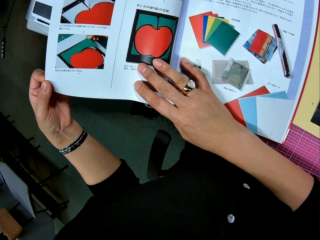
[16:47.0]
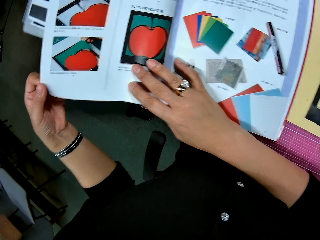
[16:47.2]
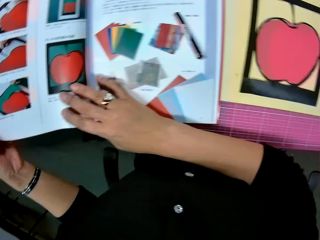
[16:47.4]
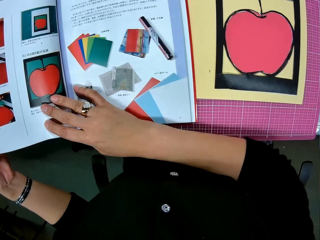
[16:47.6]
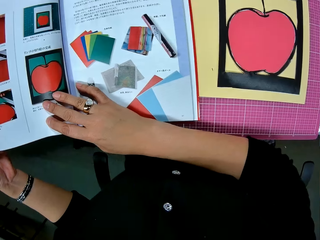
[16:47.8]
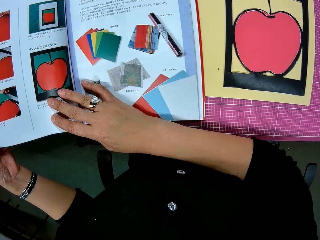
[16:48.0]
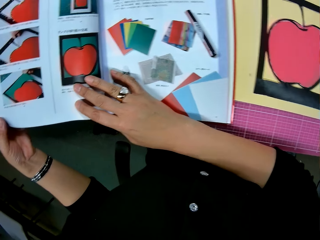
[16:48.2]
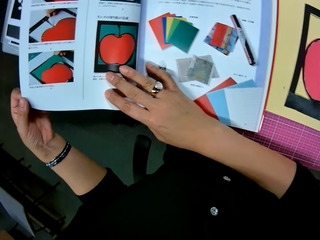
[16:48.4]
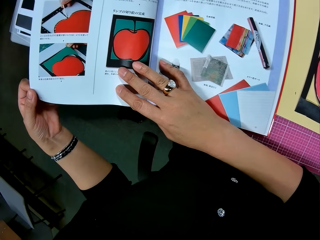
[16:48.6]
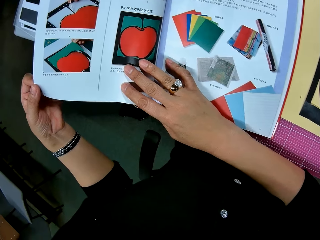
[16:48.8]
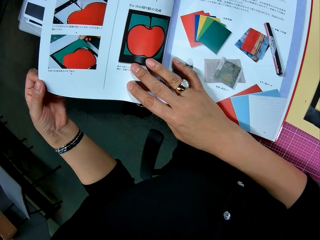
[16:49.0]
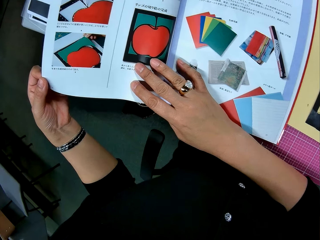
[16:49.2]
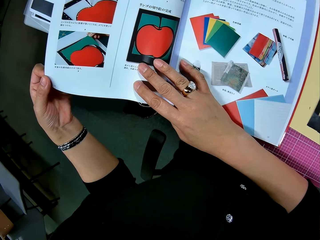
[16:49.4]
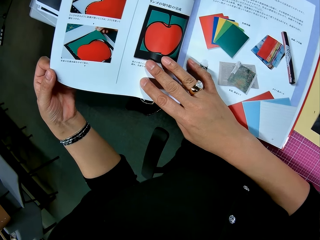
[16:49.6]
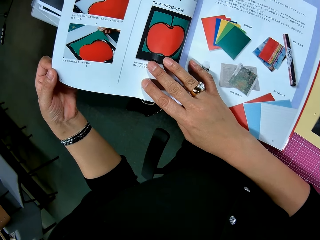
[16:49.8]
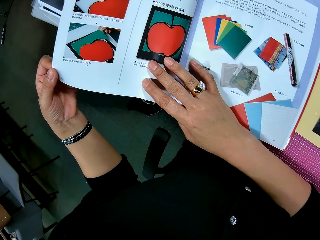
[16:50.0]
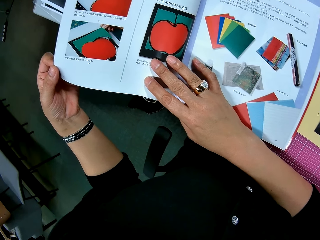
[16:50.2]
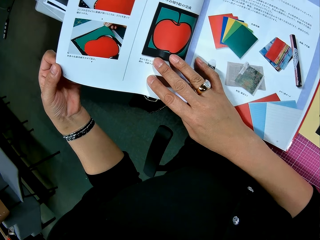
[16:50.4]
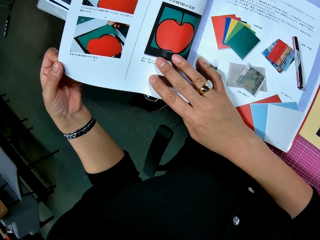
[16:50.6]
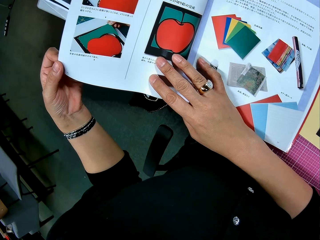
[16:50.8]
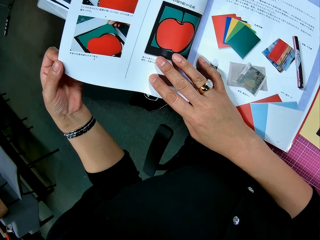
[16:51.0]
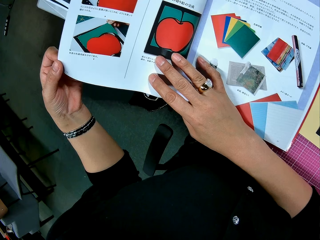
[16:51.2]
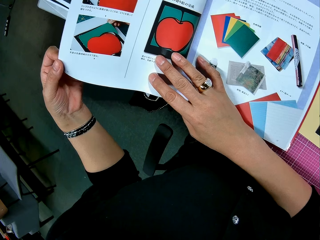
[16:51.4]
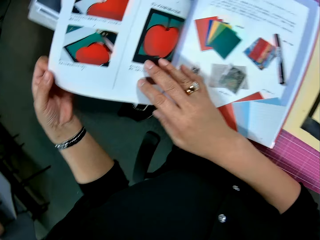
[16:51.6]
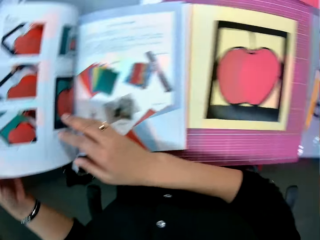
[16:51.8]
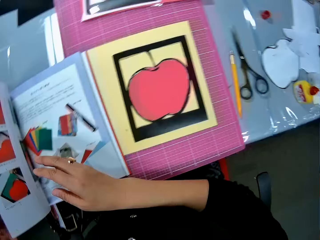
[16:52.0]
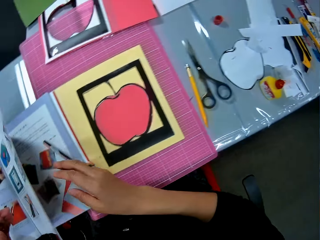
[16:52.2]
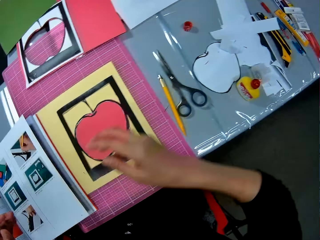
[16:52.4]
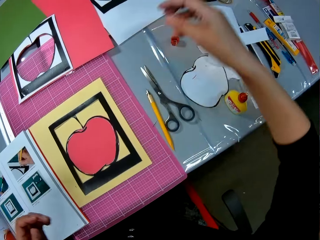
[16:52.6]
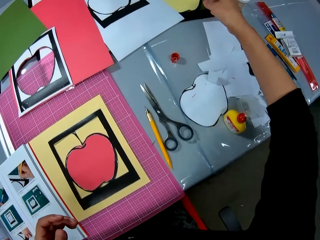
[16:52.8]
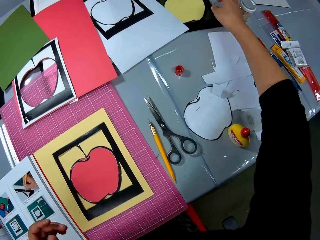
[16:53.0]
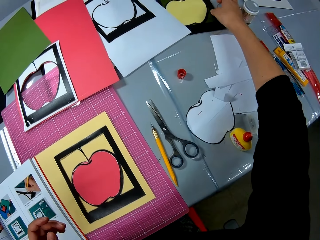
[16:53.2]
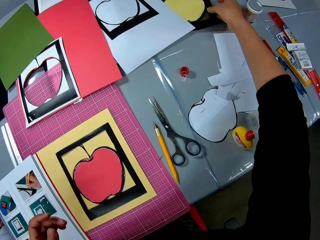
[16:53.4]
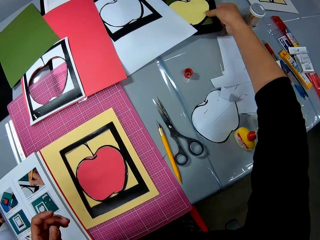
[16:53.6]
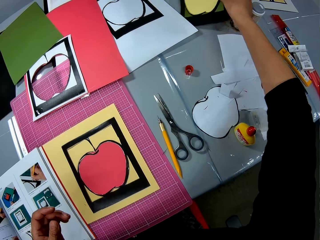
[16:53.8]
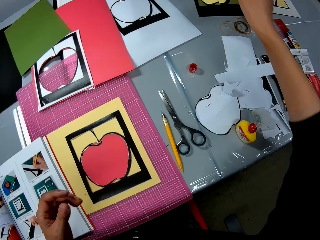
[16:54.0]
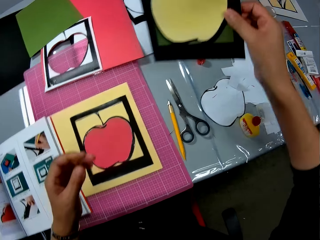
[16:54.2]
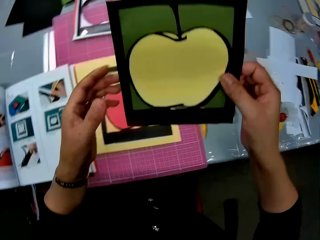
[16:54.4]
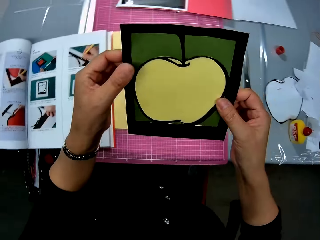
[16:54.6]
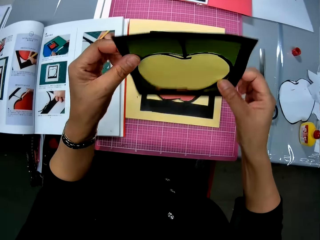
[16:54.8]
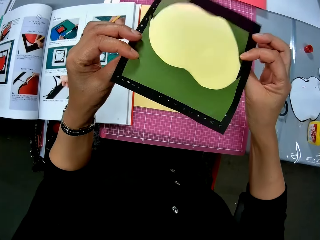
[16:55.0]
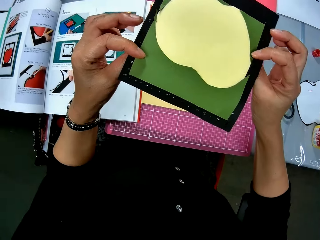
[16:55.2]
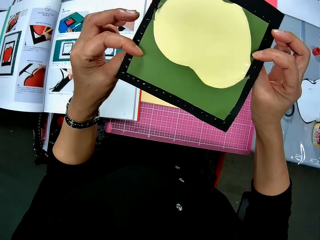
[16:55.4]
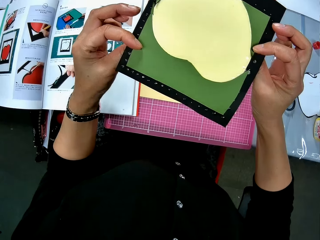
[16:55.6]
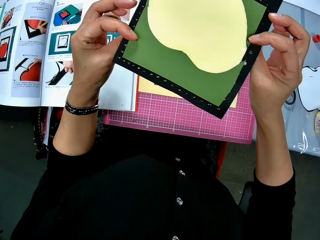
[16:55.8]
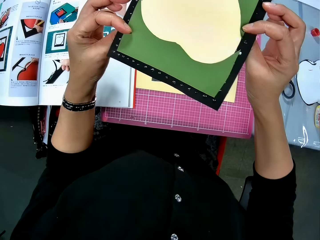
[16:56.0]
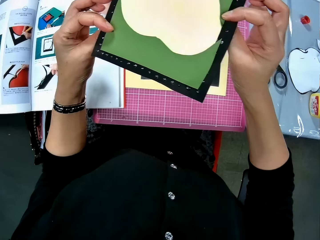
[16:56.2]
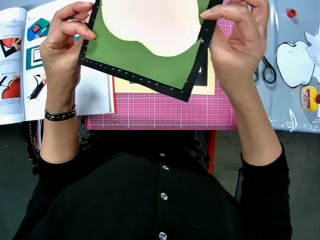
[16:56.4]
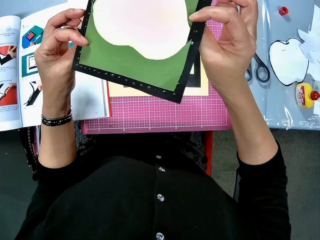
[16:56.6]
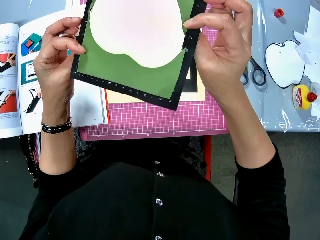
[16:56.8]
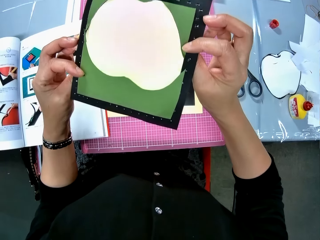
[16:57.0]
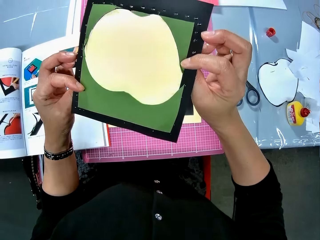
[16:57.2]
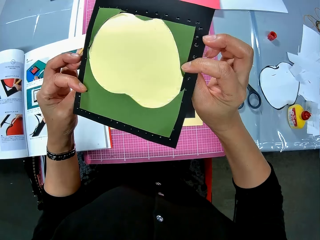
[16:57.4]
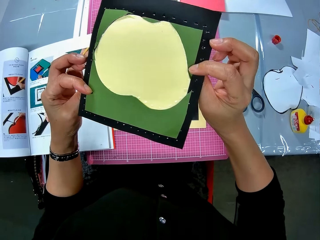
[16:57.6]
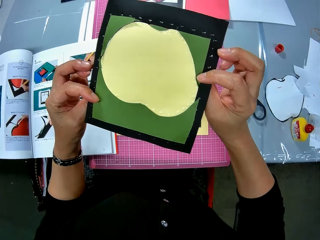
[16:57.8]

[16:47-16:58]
The camera wearer looks at something on a beige card stock. They look at the book. They turn back the page of the book. They look at something on the beige card stock. They drop the page of the book. They remove the hands from the book. They pick up another apple art on the table. They rotate the apple art with both hands and inspect the apple art.

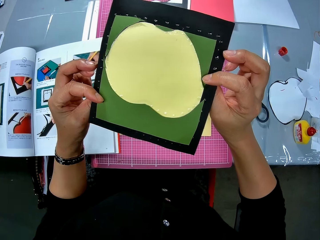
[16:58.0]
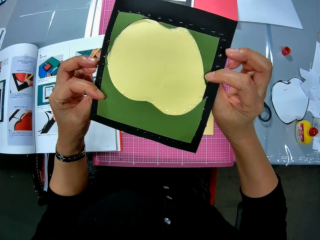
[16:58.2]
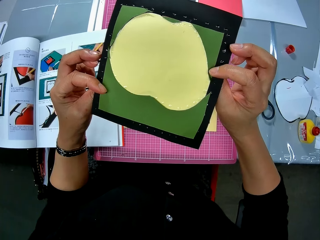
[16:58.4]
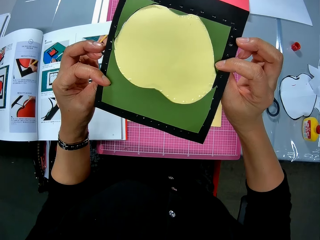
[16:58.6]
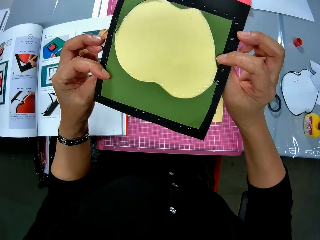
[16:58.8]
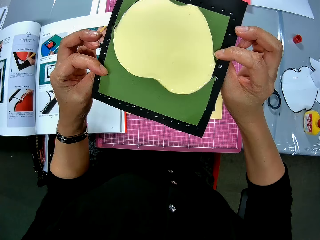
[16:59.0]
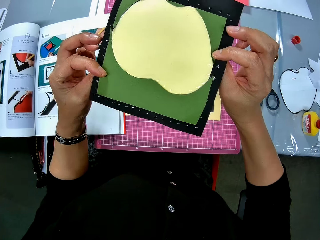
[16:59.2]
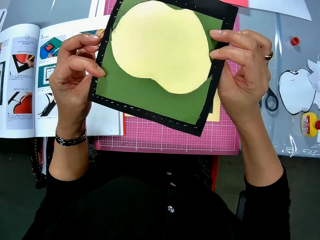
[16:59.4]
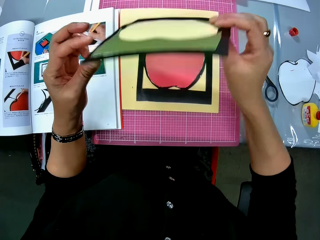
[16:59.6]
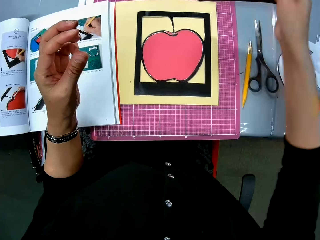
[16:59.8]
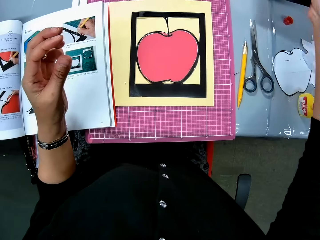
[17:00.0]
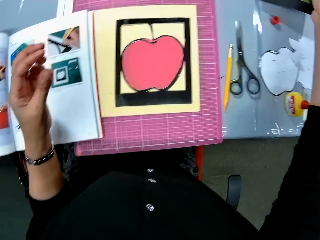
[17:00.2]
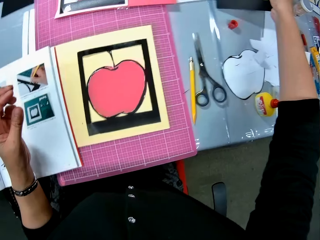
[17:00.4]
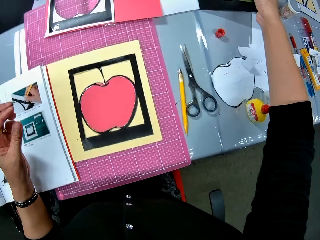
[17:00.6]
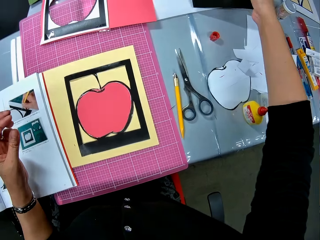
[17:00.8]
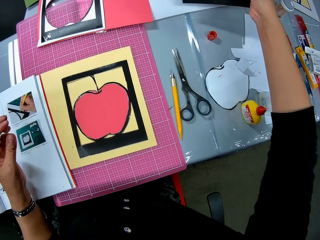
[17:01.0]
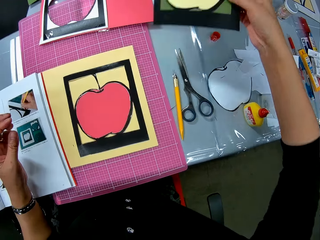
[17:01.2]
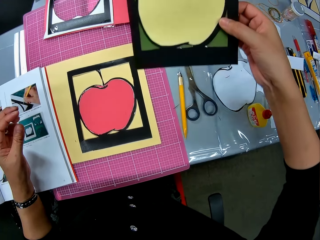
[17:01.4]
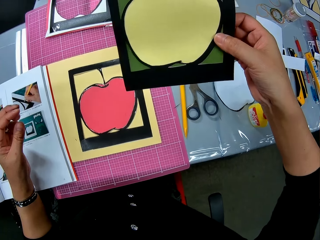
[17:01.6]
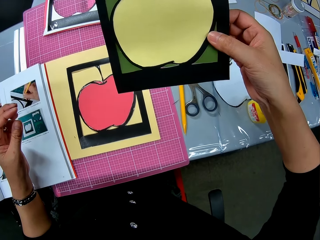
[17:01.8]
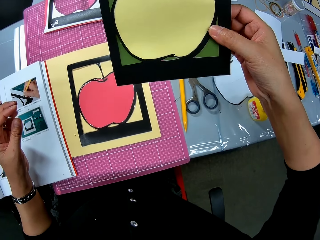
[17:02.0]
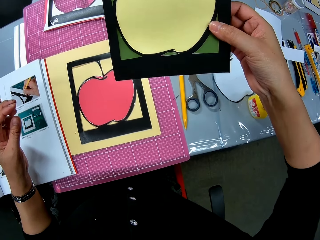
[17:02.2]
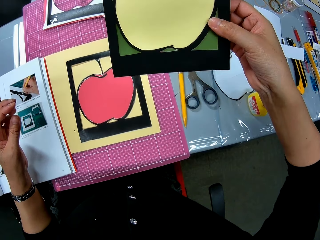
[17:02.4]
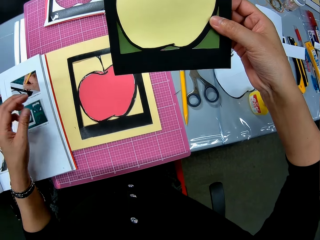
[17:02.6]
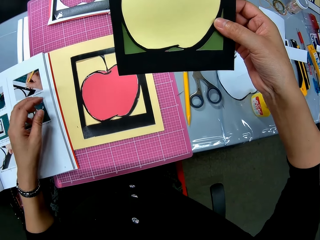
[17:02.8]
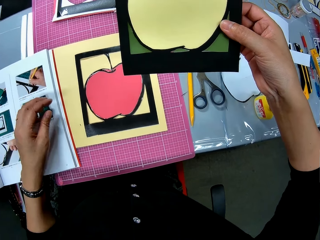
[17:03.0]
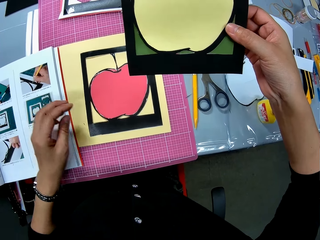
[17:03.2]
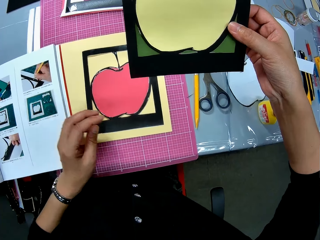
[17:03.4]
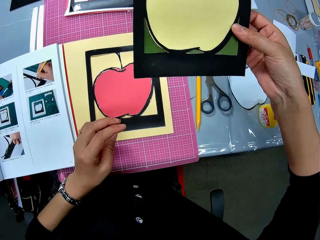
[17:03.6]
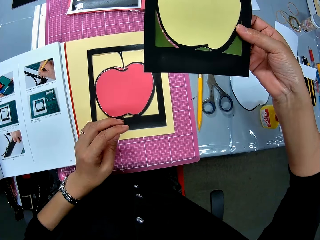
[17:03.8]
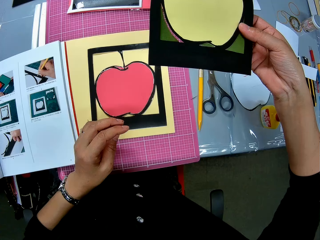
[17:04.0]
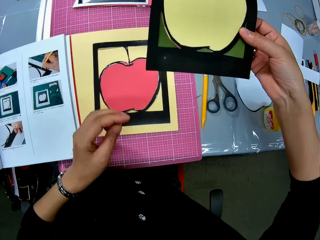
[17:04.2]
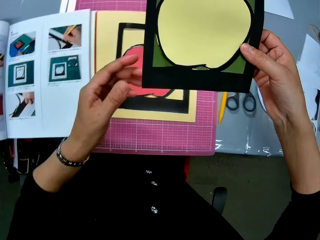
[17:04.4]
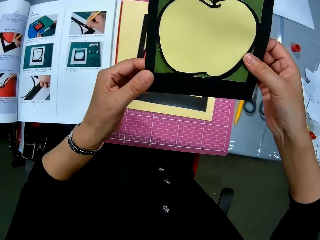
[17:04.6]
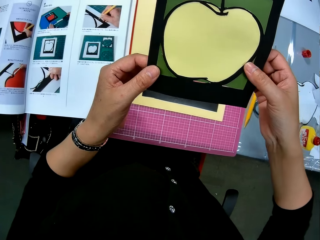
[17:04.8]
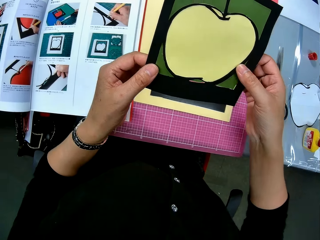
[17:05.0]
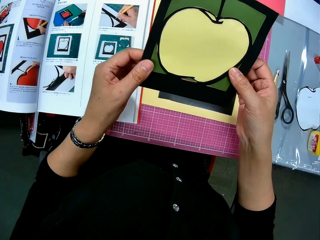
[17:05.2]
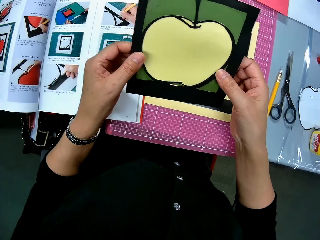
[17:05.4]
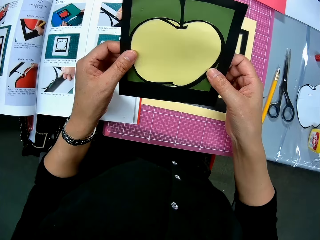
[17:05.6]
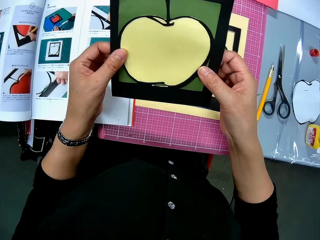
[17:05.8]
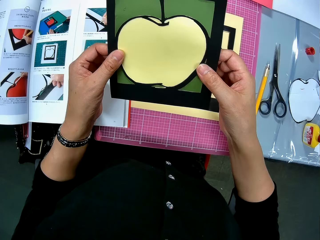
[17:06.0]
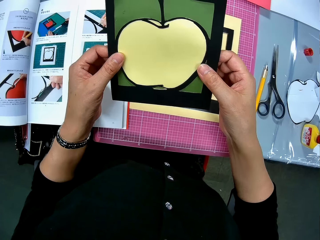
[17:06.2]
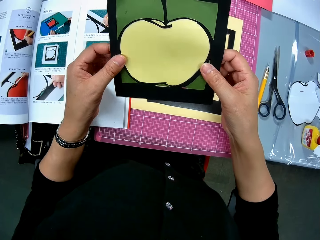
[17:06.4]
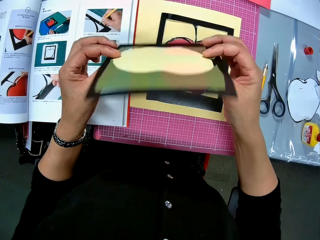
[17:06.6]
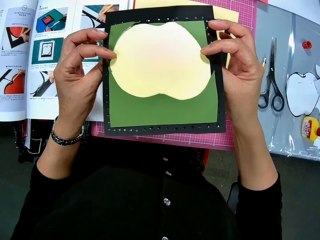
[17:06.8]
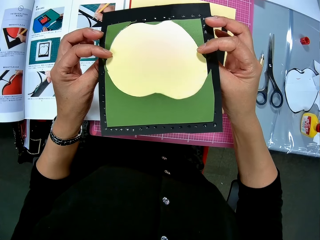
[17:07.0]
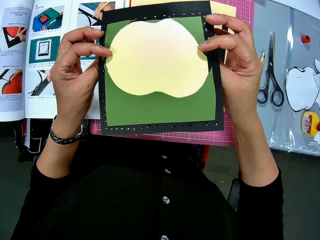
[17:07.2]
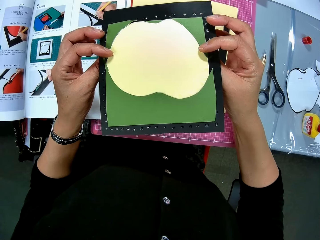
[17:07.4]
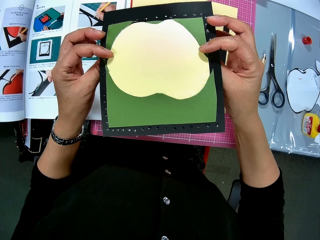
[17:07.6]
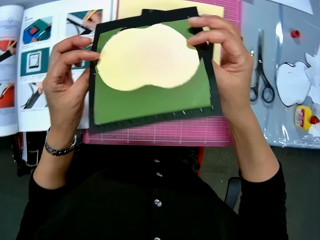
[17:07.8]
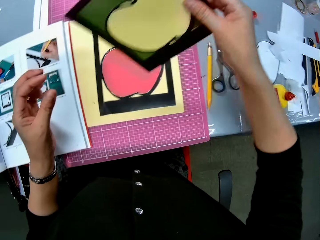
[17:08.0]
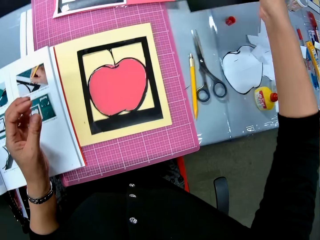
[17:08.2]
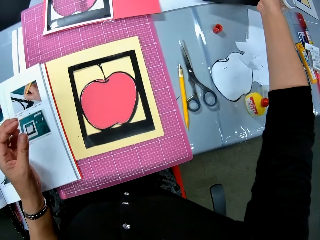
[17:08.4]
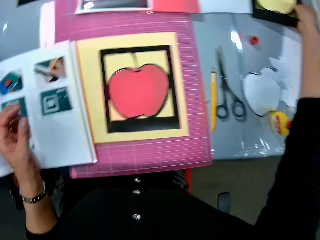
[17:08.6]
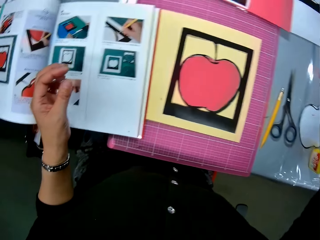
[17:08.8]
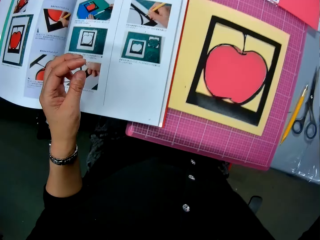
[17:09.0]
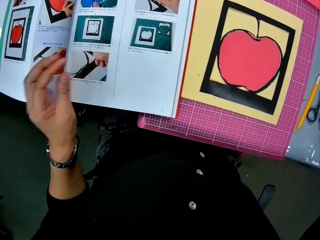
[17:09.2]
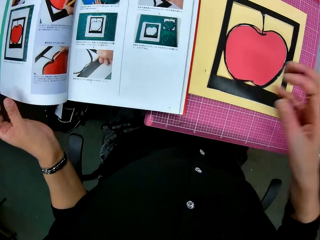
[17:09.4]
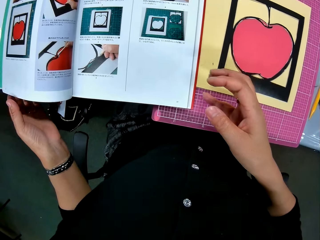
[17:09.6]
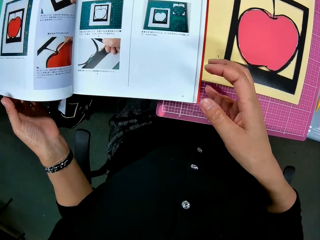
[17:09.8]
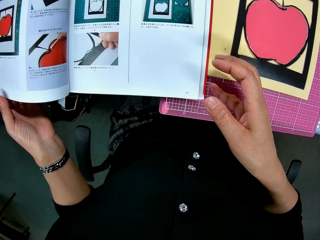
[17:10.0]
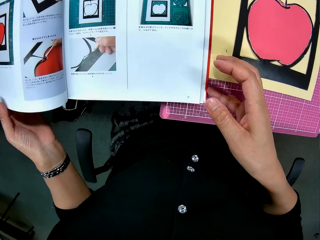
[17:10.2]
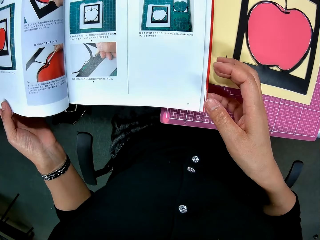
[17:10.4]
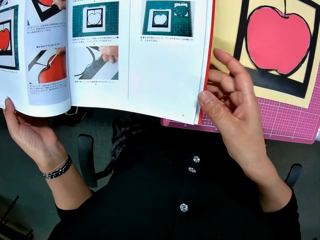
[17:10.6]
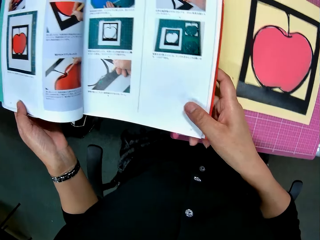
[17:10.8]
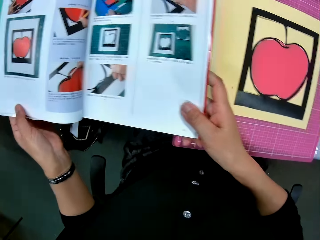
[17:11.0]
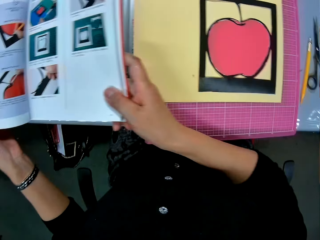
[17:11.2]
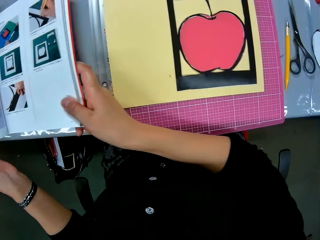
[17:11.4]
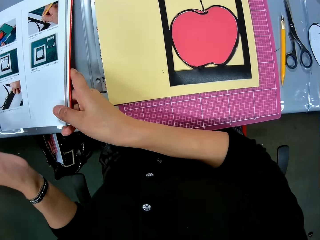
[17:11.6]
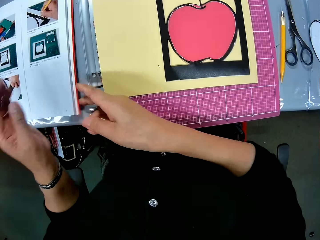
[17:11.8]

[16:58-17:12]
The camera wearer holds the apple art with the right hand. They stretch the right hand. They look at something on a beige card stock. They look at the apple art in the right hand. They look at something on the beige card stock. They hold the apple art with both hands. They rotate the apple art with both hands. They drop the apple art back on the table. They look at the book. They adjust the book on the table sideways using both hands.
